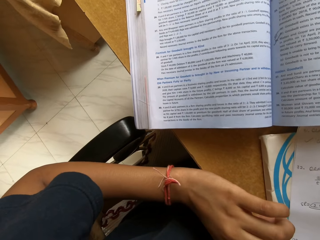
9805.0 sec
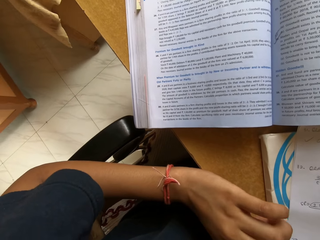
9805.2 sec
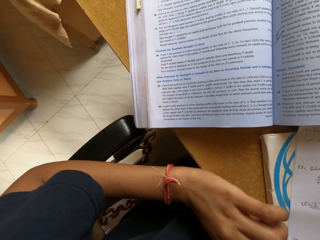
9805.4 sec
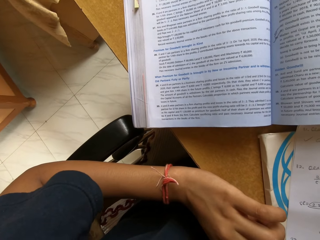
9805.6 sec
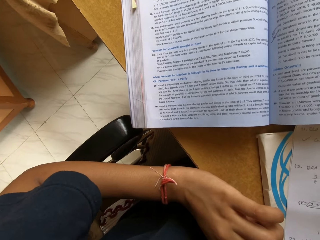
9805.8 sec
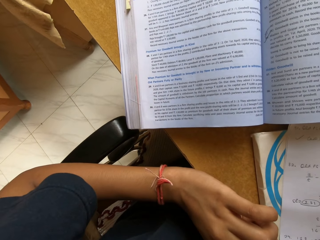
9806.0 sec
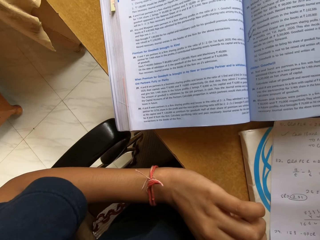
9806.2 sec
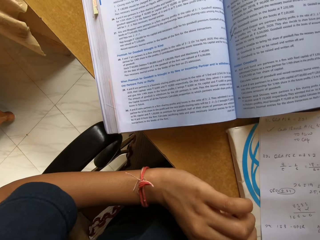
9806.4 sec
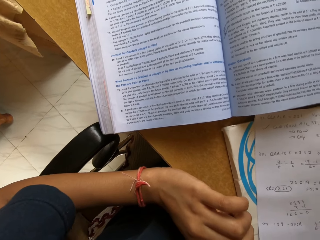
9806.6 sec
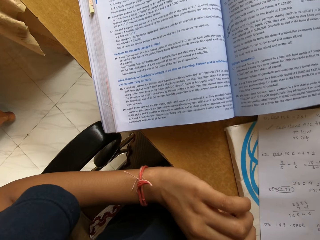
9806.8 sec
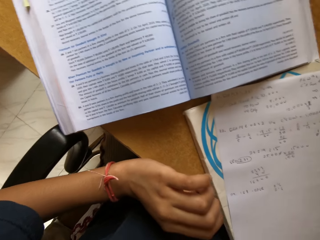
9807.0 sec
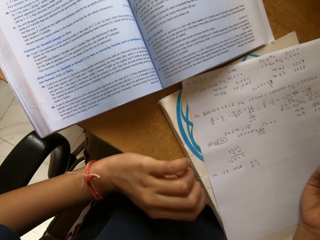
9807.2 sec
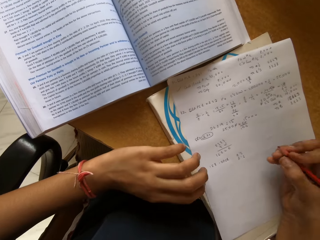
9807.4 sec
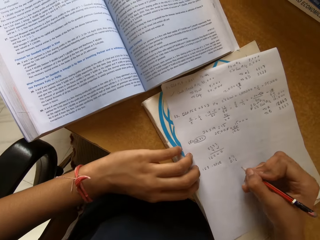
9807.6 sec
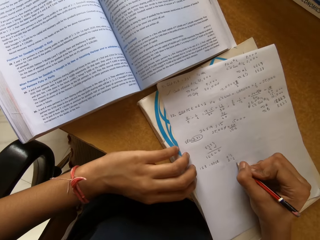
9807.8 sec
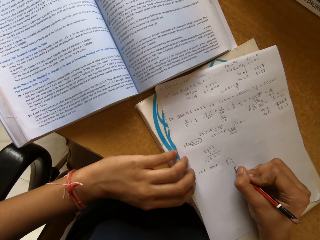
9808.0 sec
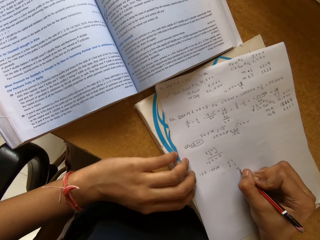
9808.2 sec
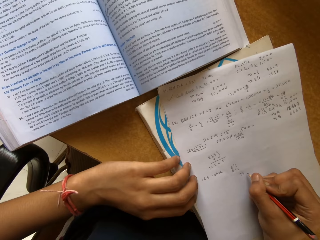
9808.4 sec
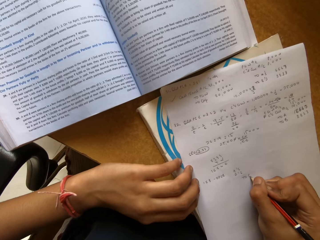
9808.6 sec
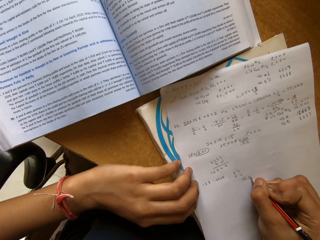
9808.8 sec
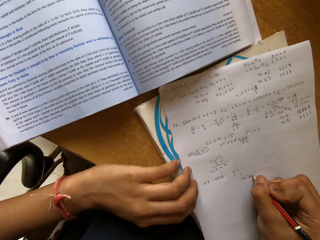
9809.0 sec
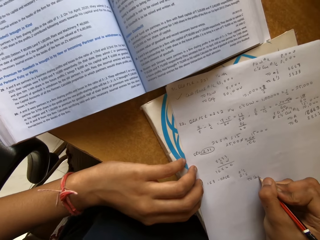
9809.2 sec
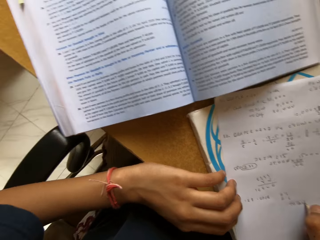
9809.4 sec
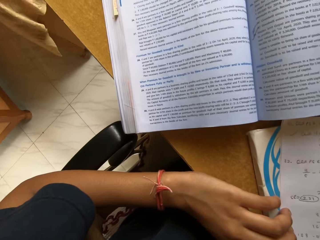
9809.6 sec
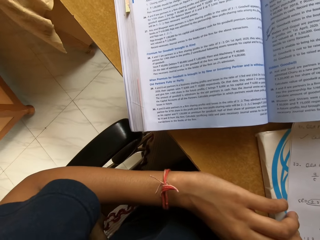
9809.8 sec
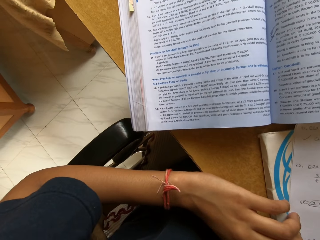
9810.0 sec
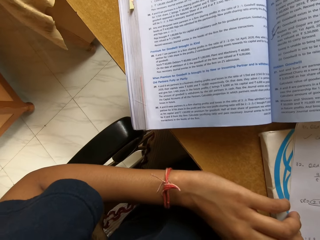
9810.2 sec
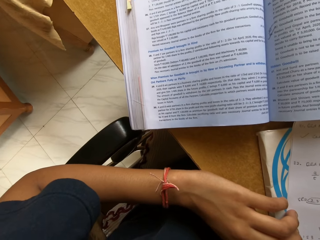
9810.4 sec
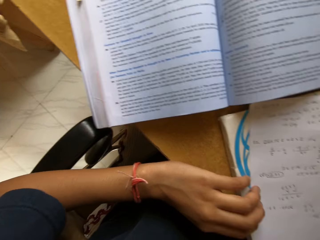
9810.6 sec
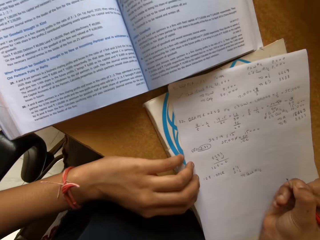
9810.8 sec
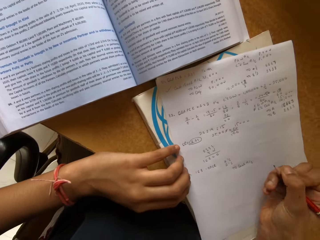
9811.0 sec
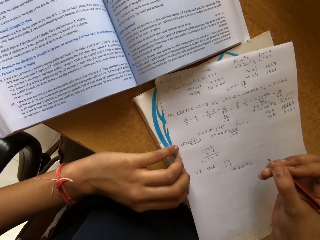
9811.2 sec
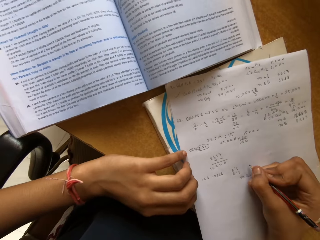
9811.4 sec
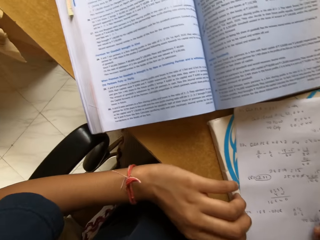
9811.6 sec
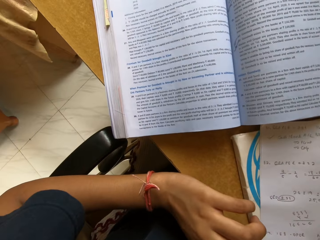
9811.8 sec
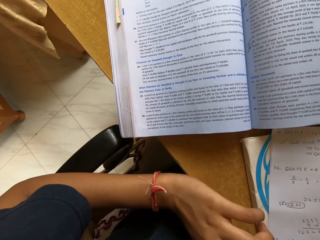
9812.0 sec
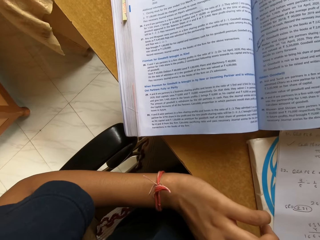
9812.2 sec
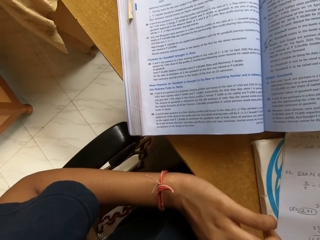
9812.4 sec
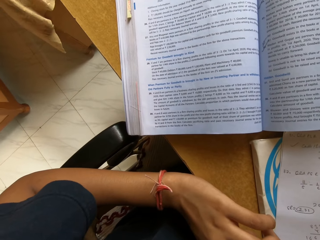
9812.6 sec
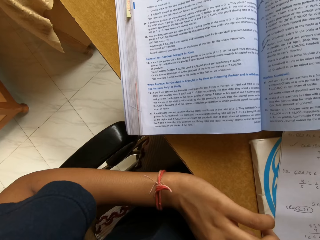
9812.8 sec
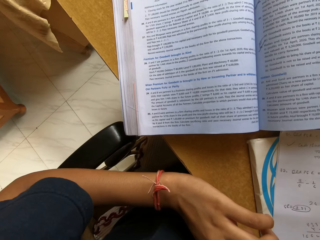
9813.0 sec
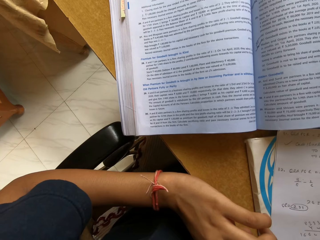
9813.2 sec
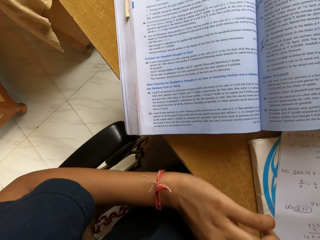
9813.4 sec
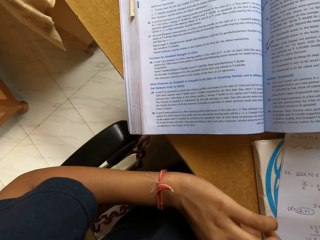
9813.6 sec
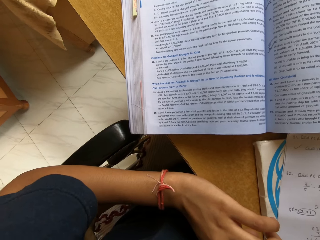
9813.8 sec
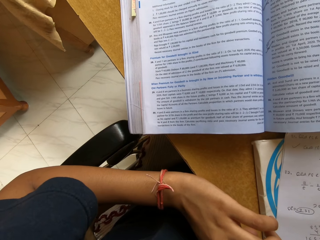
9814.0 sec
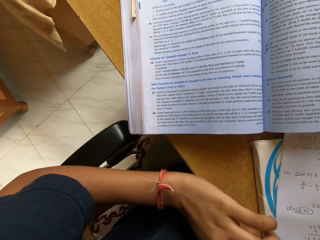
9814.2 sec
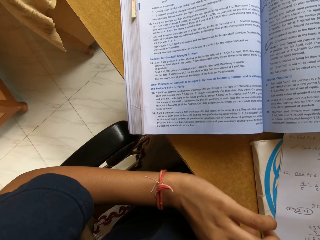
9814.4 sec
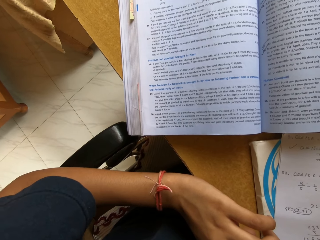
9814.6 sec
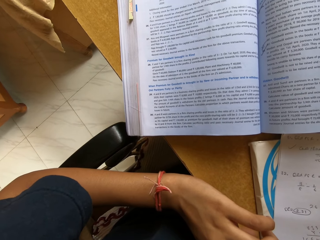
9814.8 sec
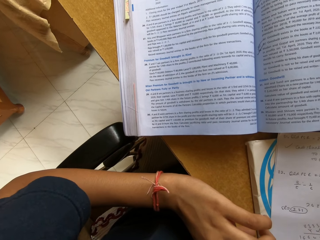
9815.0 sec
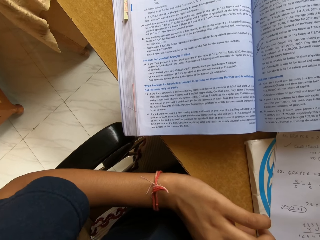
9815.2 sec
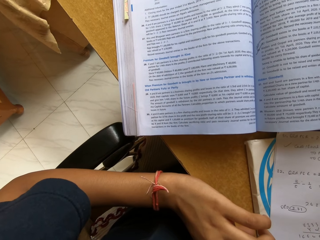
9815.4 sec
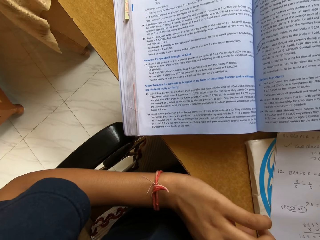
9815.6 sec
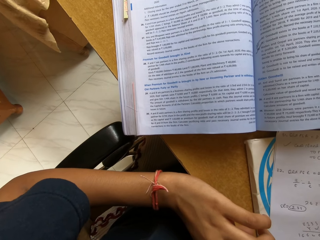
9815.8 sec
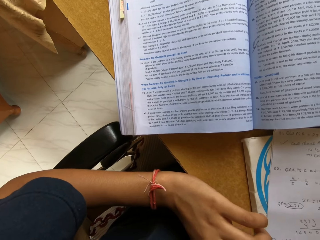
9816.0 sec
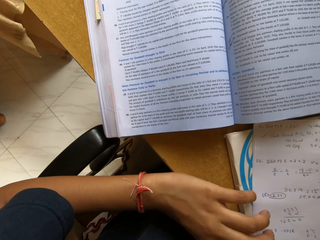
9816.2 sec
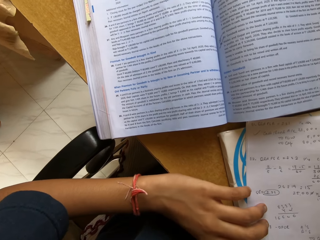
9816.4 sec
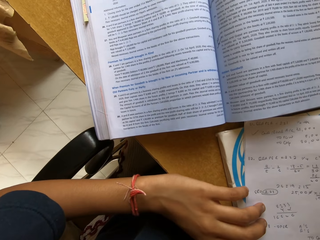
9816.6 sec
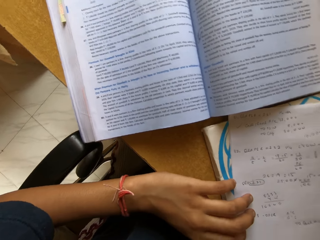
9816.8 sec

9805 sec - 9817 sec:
The camera wearer writes on a book with a pencil.

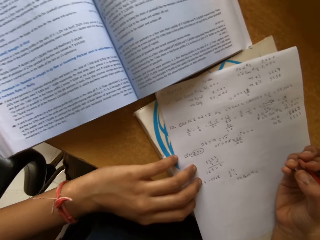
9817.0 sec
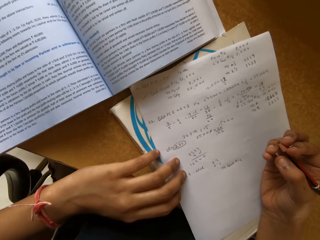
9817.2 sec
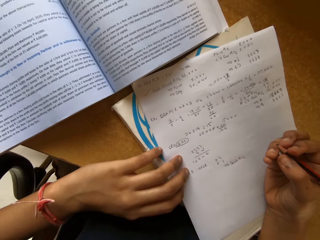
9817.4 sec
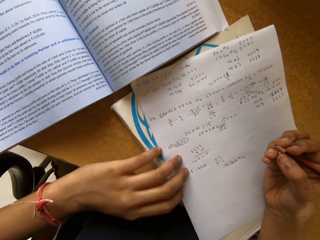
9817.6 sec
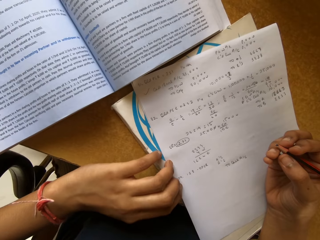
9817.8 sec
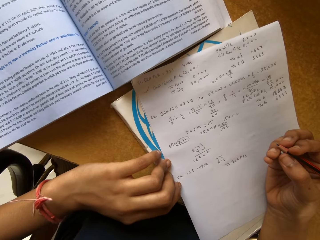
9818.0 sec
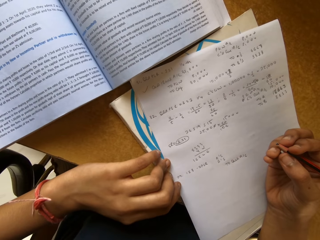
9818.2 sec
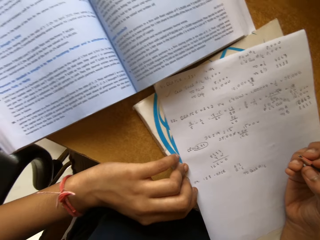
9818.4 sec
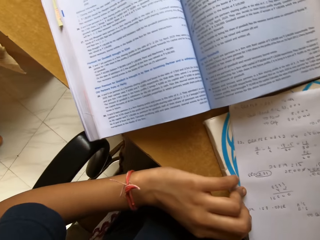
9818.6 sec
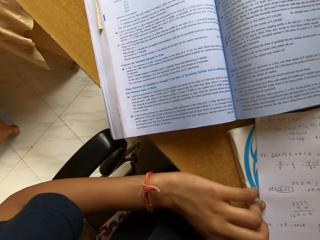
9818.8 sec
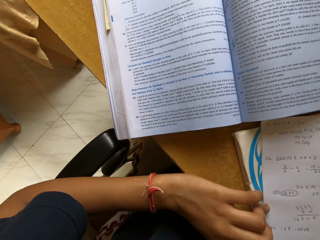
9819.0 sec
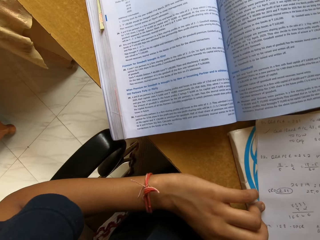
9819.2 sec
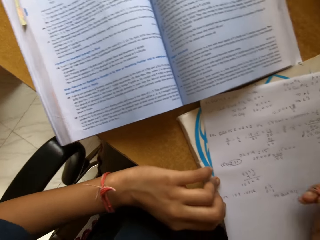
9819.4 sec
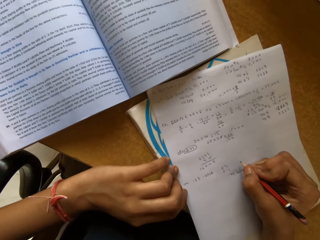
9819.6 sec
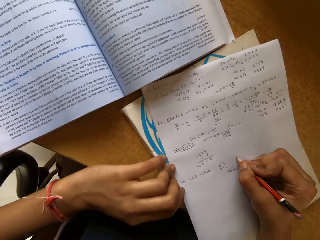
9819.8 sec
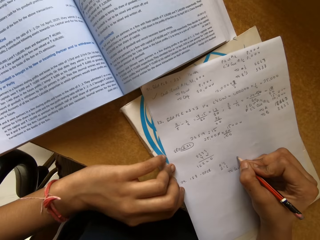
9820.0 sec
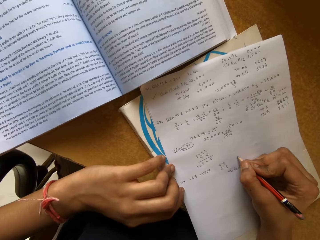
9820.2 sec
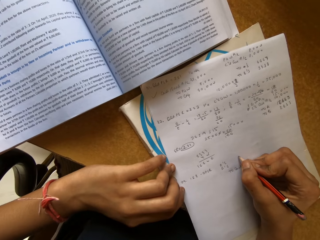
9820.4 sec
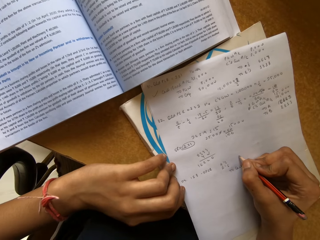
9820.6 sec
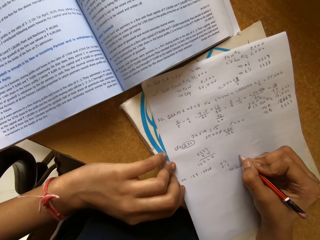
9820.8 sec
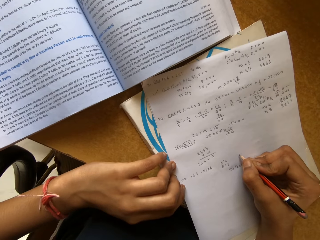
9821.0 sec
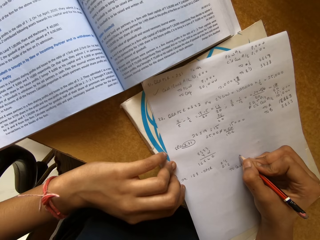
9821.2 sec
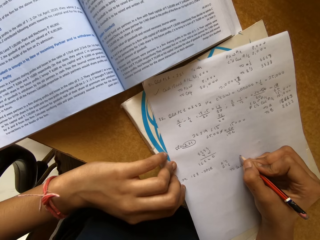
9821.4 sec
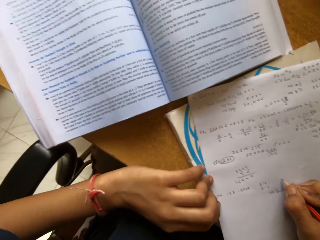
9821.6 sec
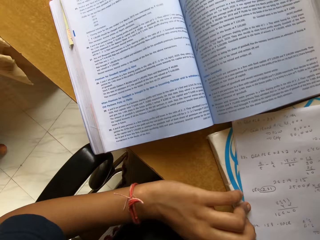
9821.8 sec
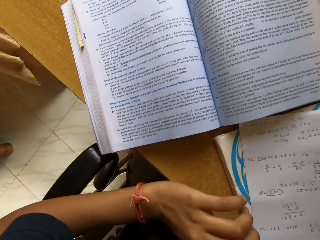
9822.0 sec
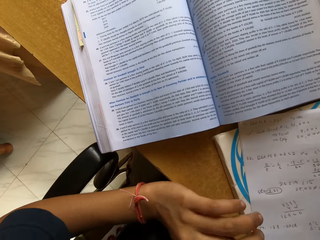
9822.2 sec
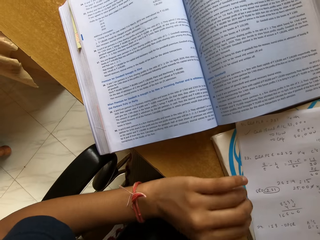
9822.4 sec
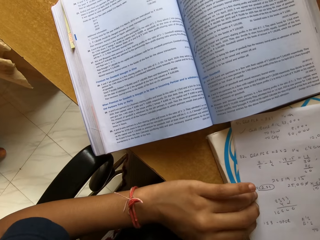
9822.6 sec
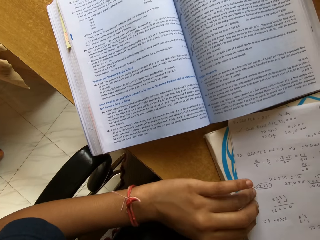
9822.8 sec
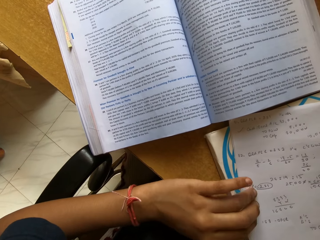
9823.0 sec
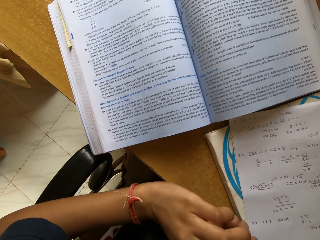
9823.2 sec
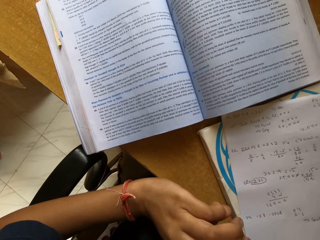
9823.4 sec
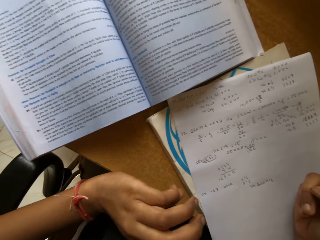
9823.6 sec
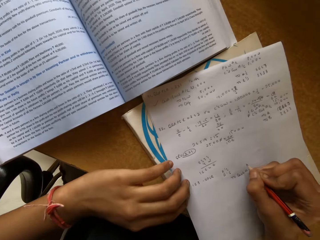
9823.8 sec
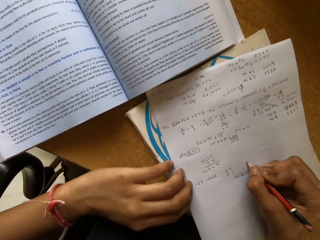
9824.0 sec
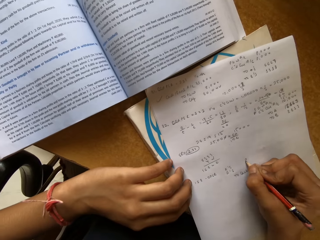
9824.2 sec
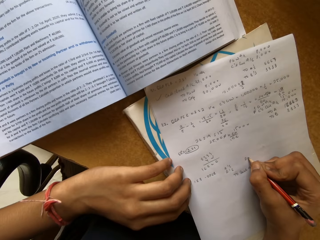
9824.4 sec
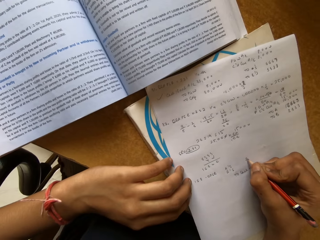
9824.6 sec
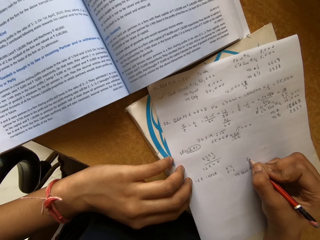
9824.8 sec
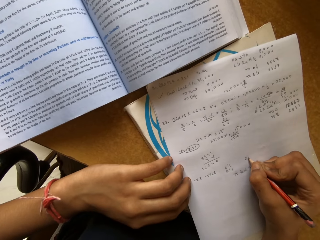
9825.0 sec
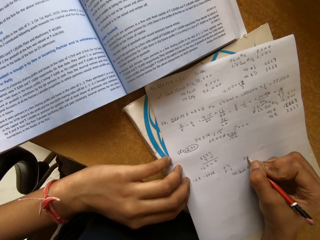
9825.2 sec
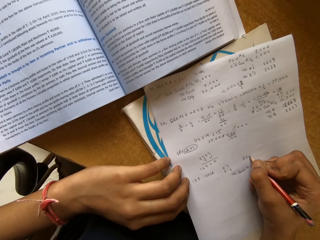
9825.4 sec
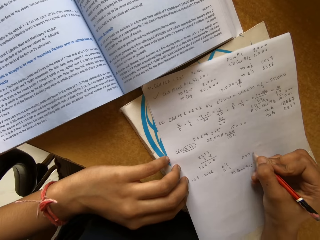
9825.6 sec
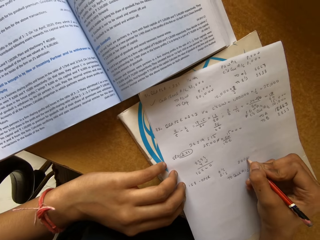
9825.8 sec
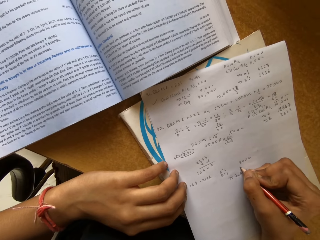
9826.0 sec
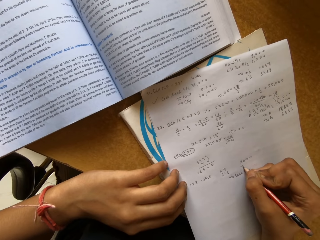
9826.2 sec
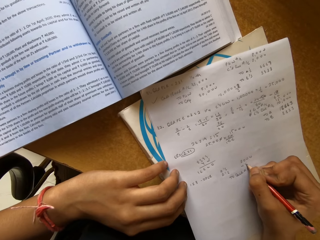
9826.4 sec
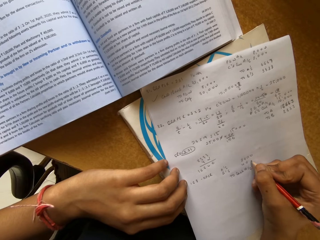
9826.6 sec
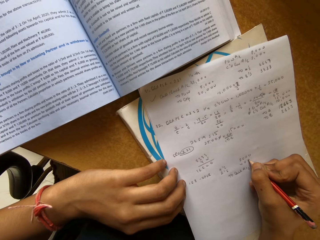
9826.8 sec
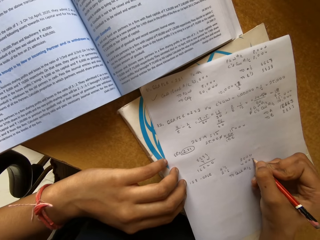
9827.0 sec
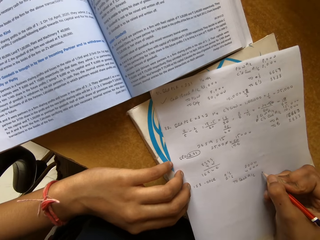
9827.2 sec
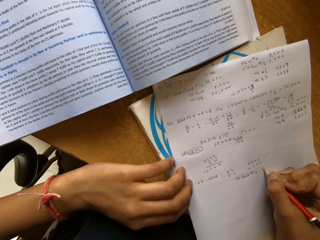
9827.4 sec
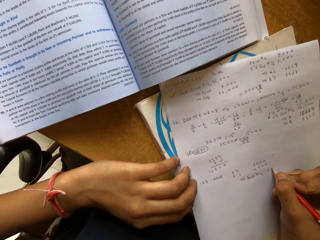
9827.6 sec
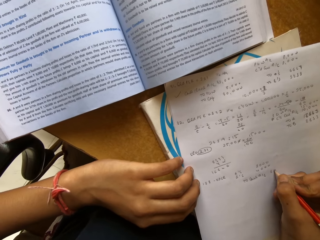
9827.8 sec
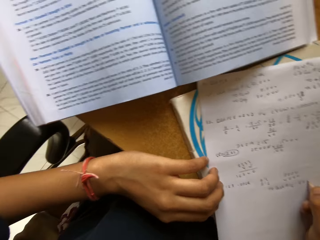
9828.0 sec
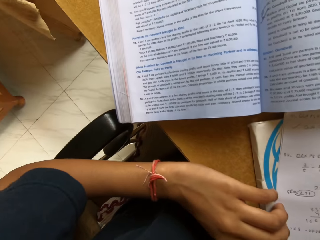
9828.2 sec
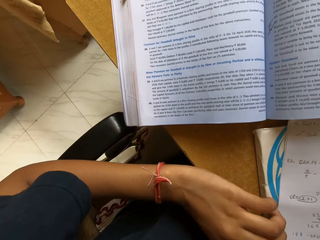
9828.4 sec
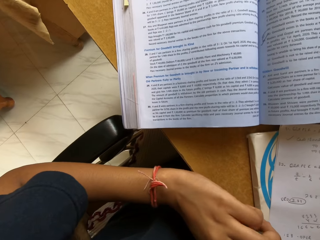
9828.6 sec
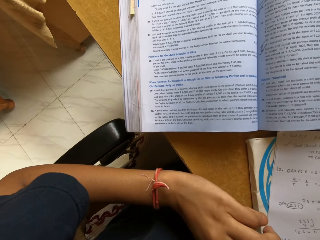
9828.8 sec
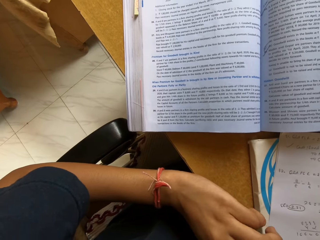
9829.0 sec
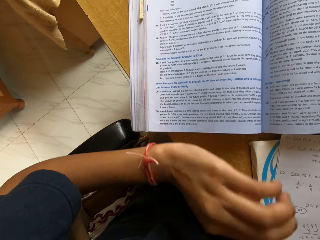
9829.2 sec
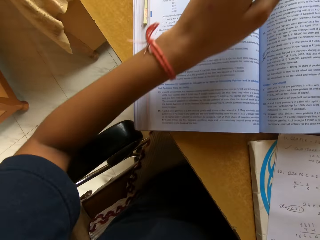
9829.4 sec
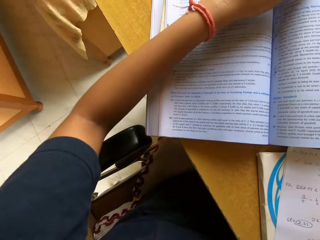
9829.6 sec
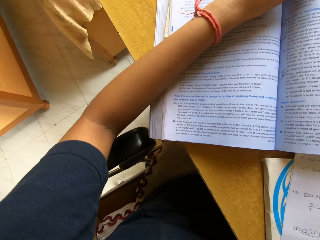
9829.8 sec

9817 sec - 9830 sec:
The camera wearer writes on a book with a pencil. They write on the book with the pencil again.
